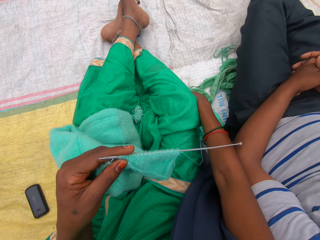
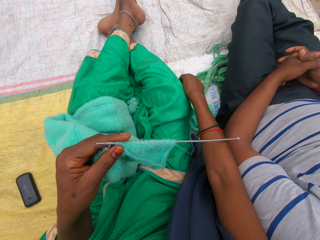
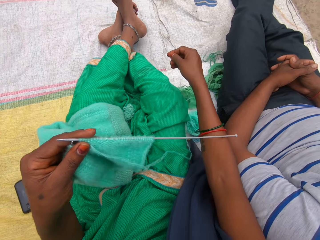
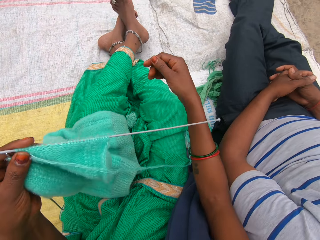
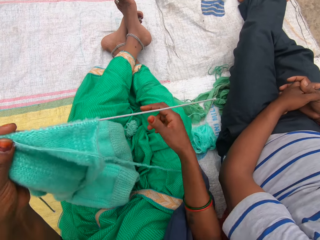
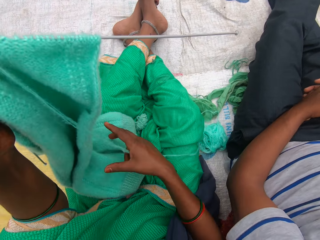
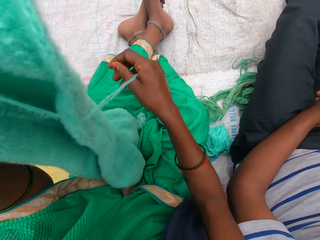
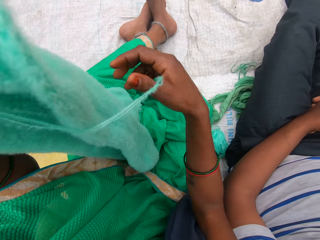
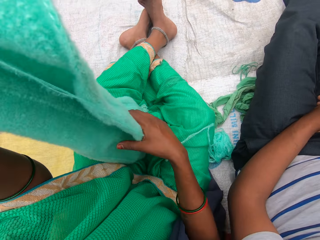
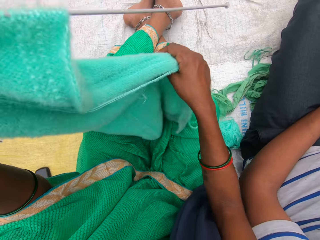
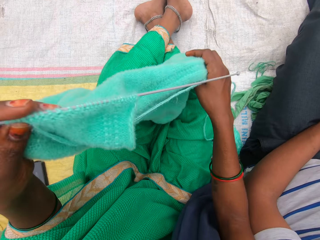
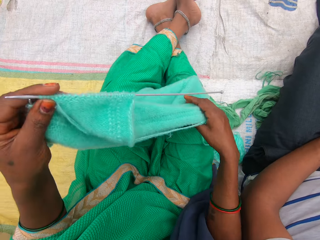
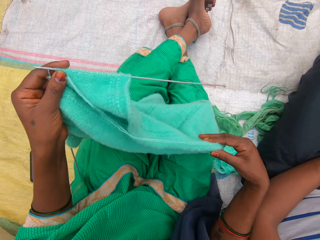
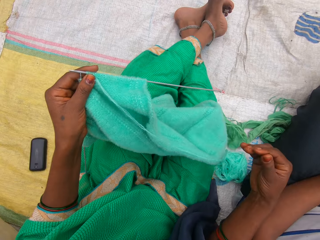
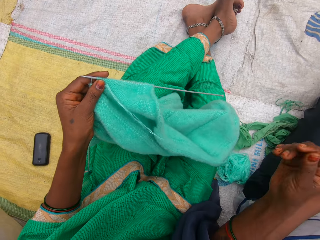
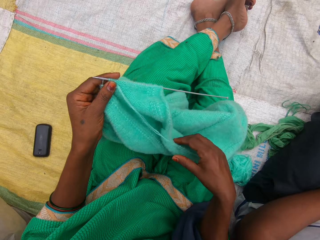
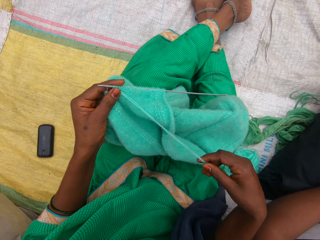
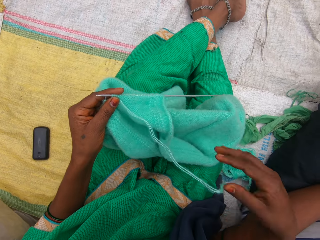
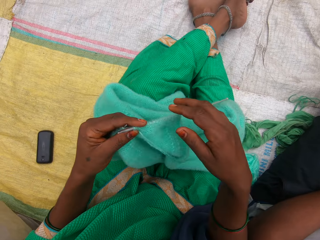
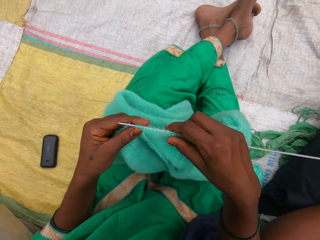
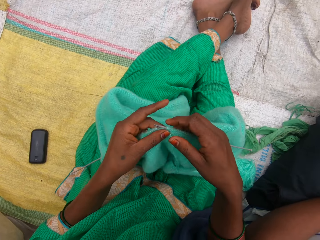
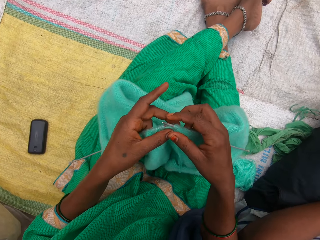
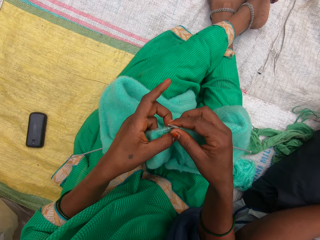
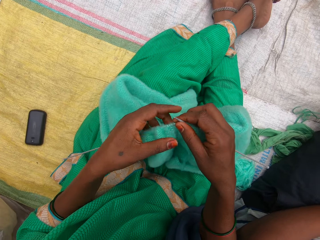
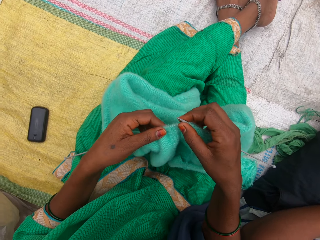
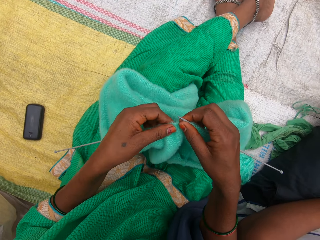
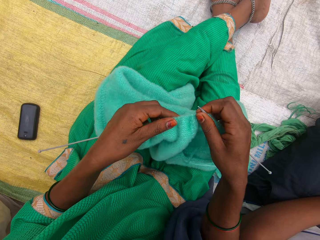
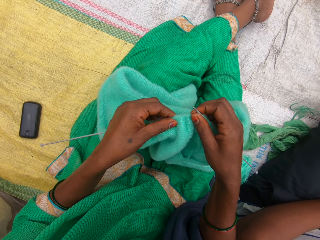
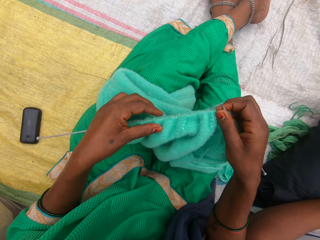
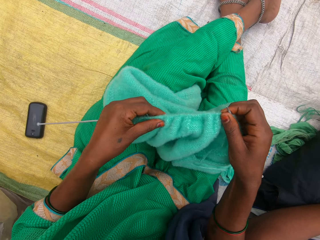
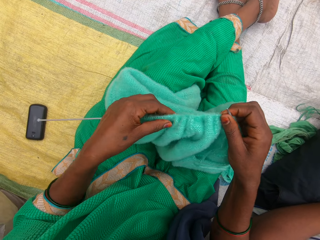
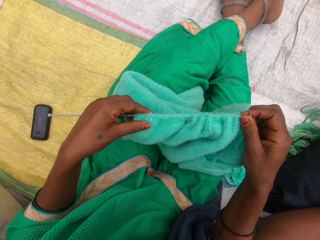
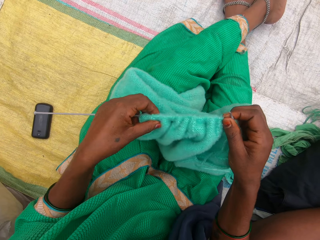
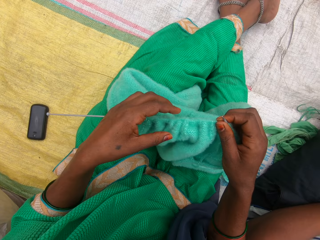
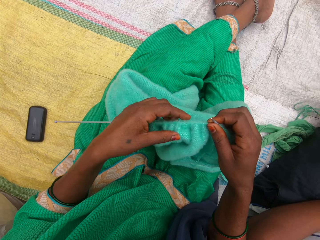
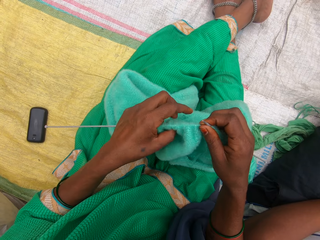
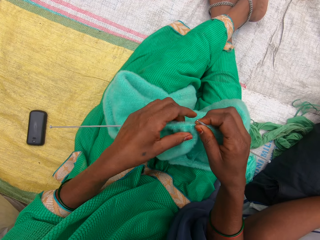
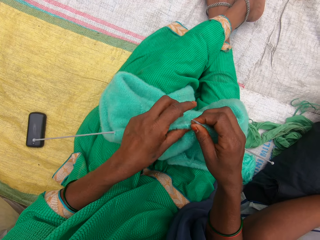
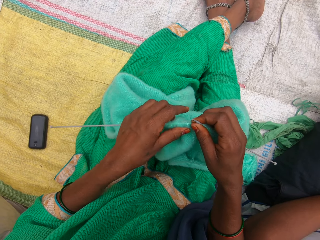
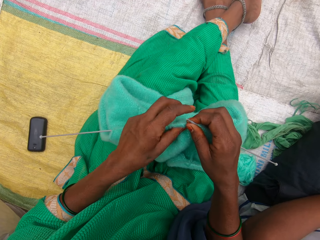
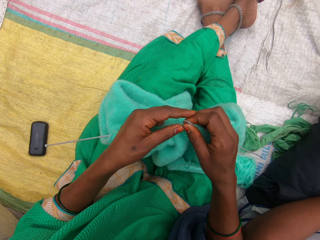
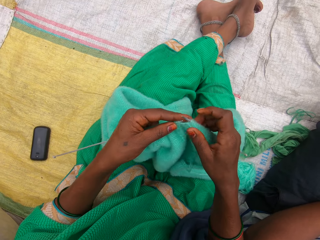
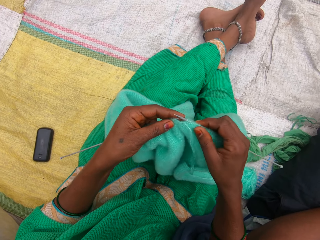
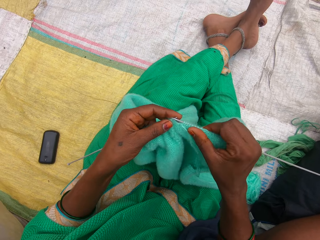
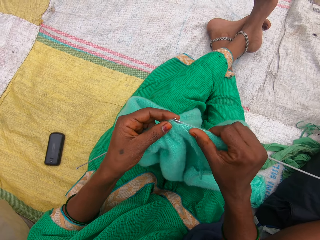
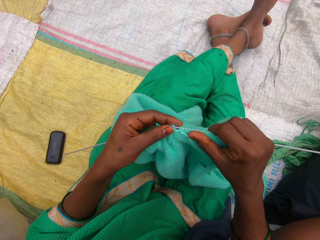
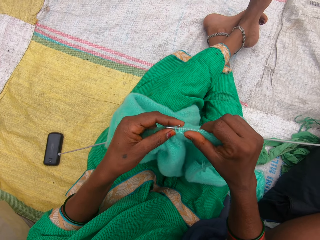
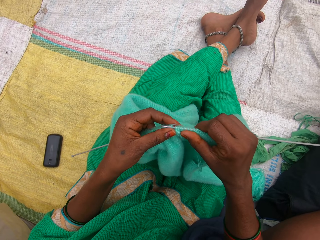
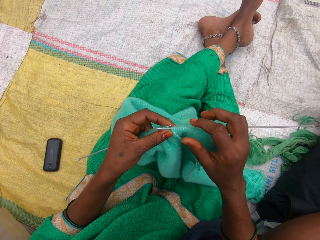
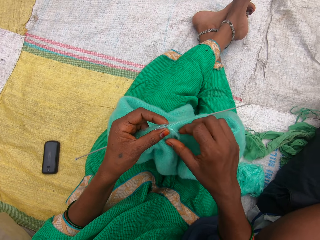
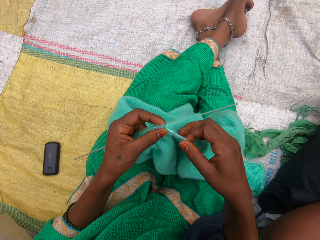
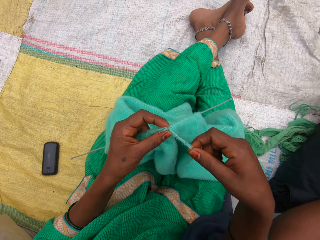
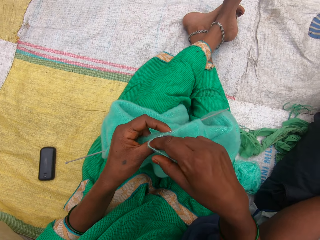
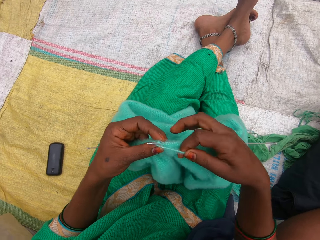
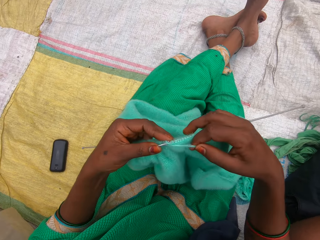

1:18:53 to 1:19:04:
The camera wearer adjusts the fabric. She raises the yarn towards her face with her left hand. She crochets the fabric.

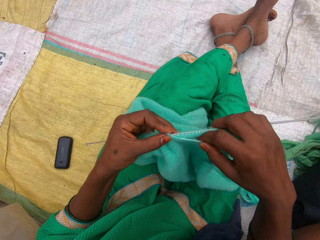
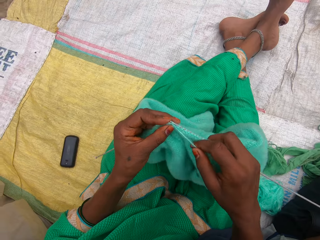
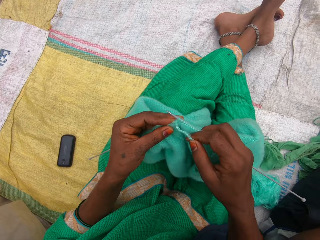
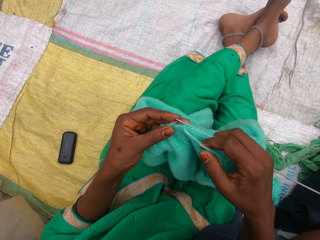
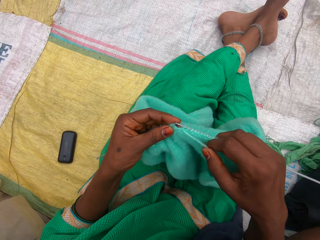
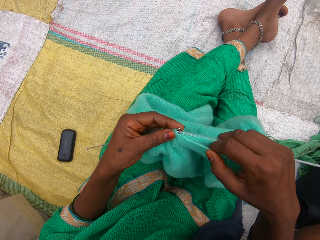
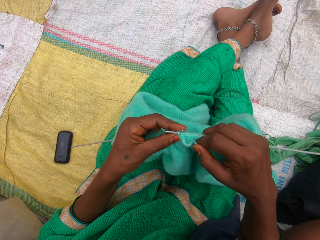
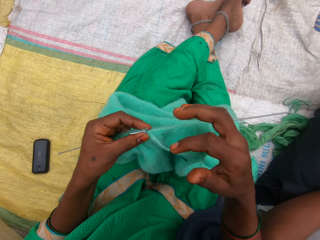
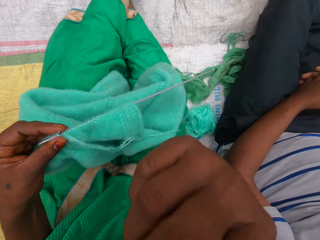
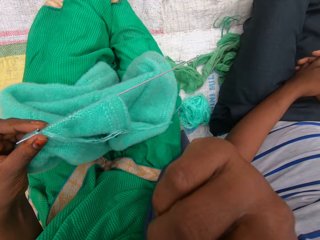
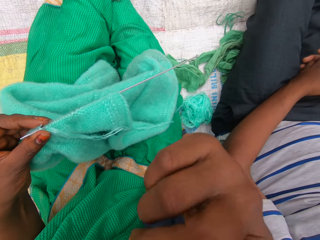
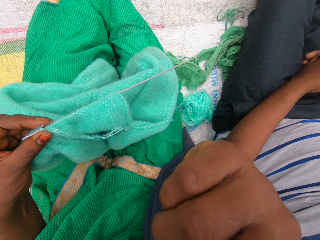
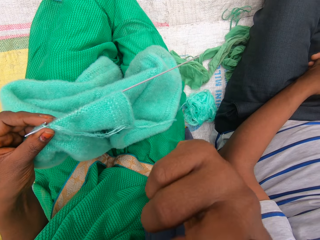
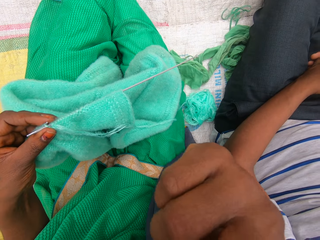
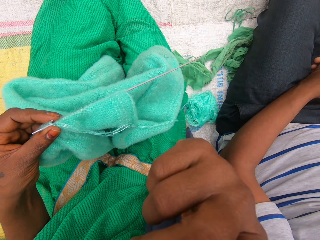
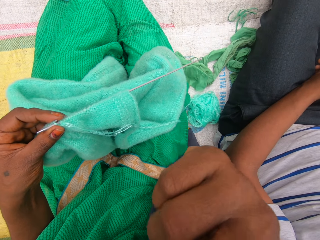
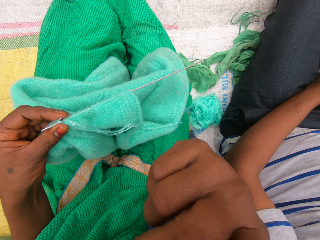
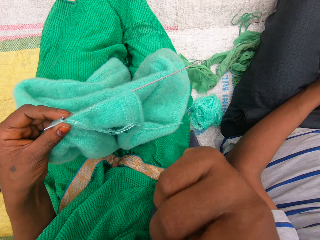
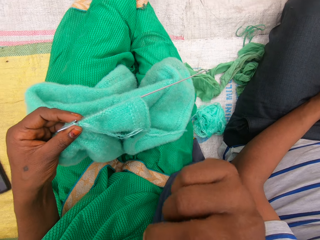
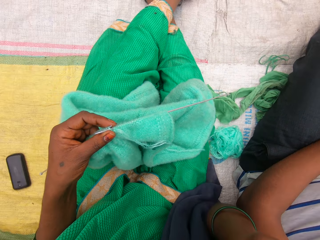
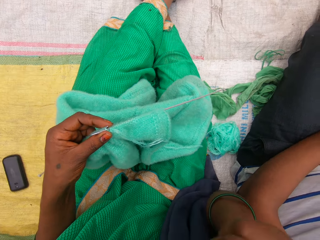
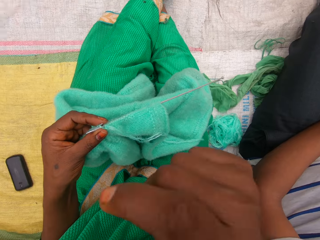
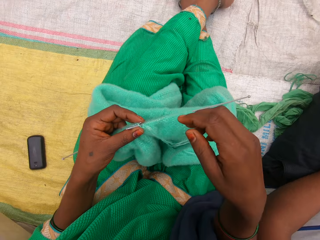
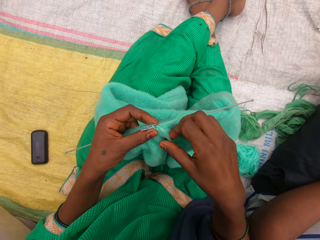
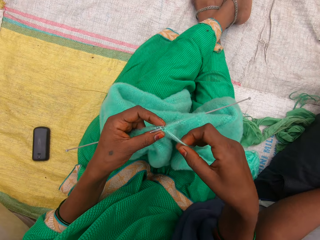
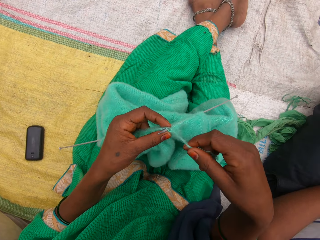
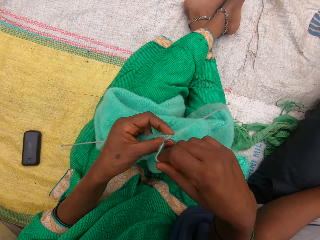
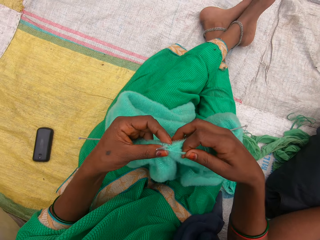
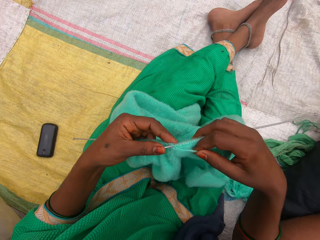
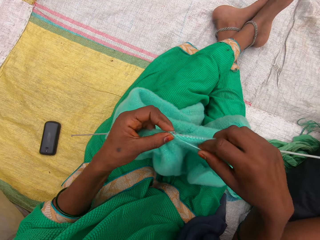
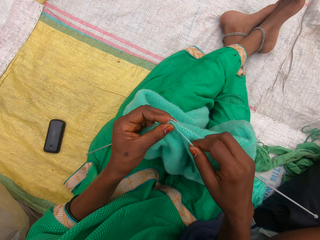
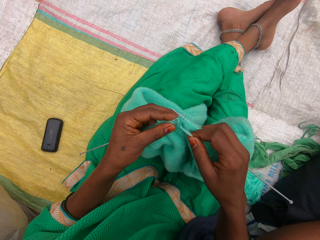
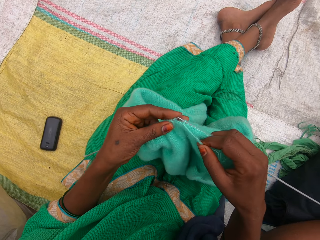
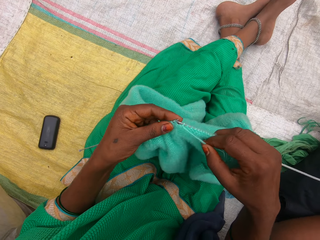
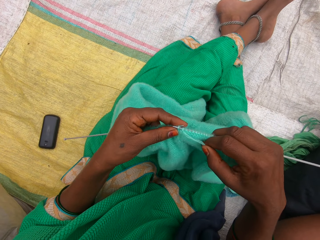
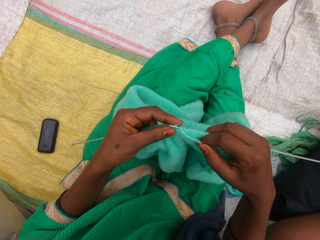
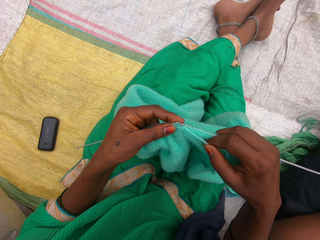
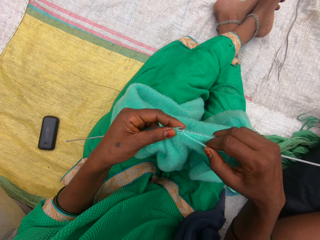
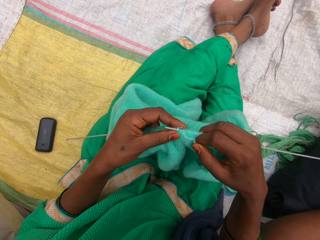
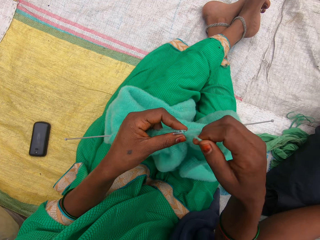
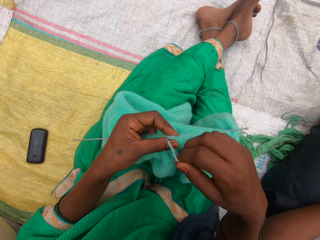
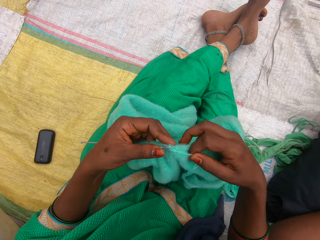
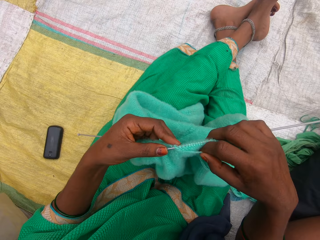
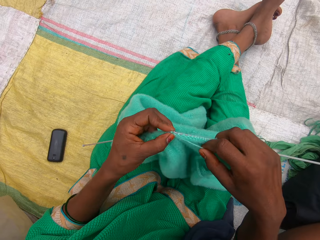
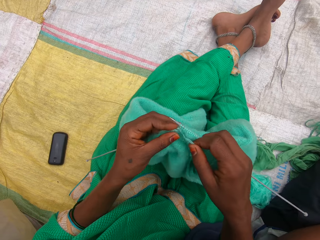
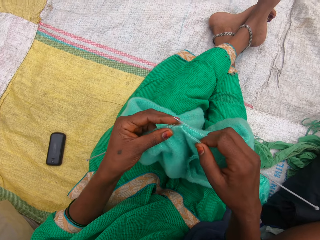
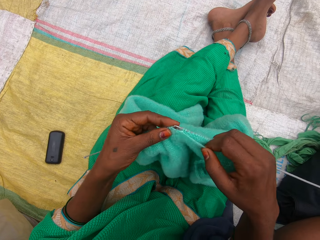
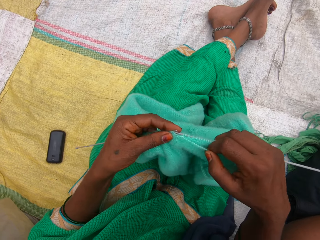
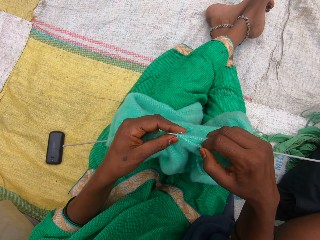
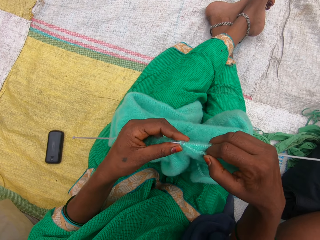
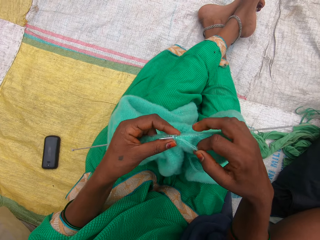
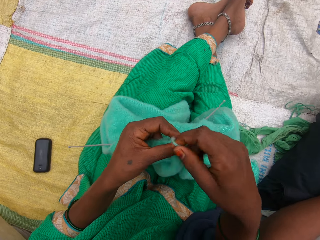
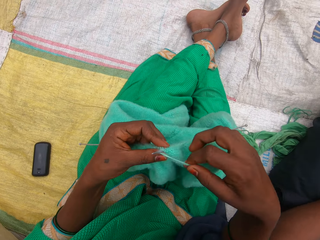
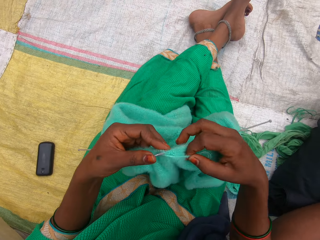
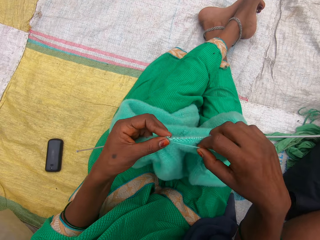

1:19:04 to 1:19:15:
The camera wearer knits the yarn with both hands. A person sits on the sack mat. The camera wearer touches her nose. She scratches part of her body. She knits the yarn with both hands.
